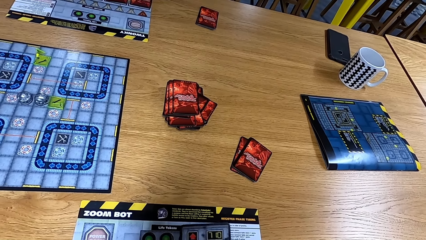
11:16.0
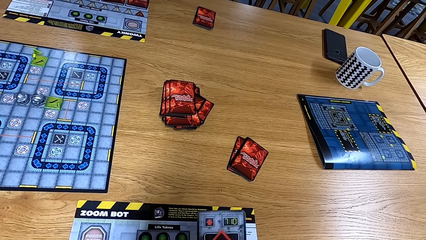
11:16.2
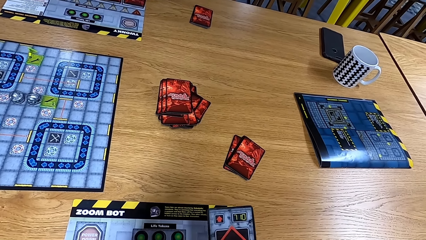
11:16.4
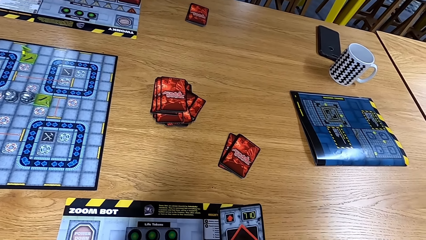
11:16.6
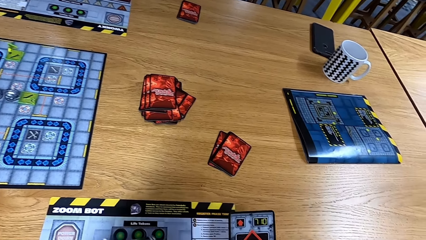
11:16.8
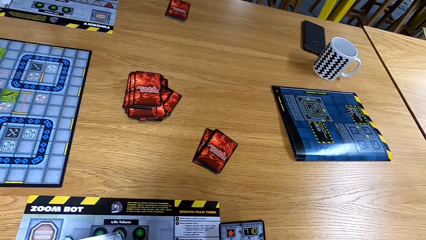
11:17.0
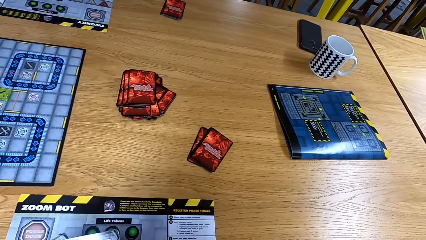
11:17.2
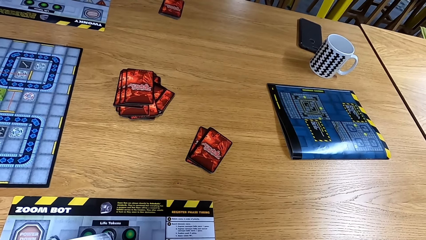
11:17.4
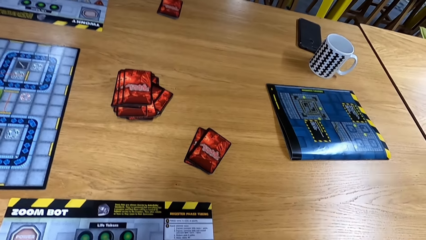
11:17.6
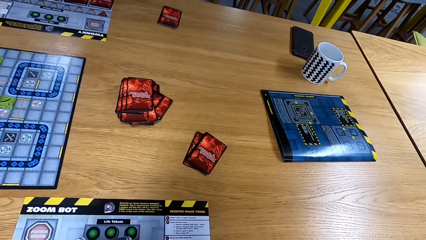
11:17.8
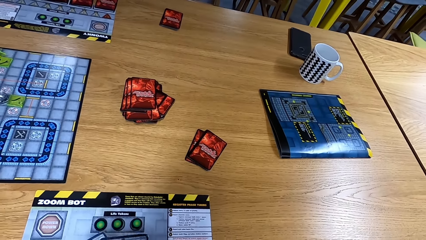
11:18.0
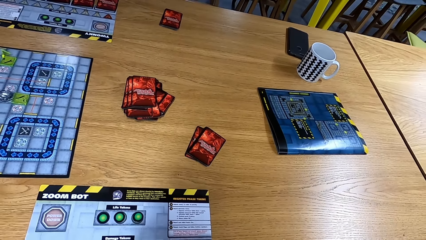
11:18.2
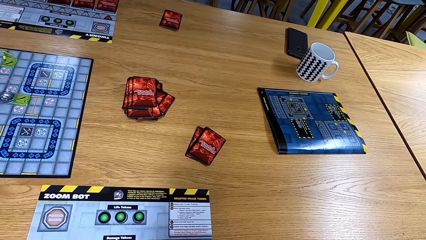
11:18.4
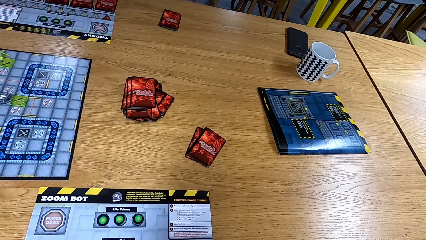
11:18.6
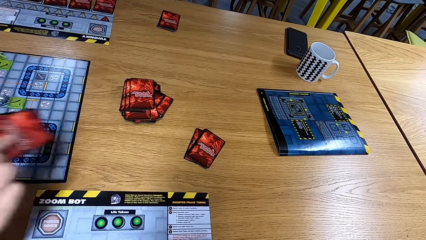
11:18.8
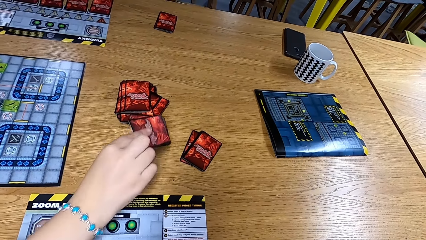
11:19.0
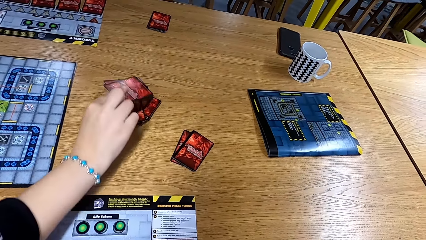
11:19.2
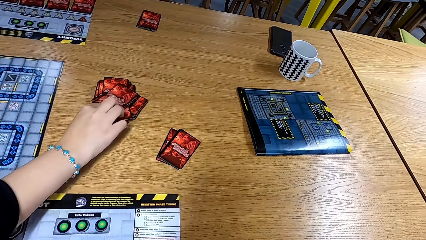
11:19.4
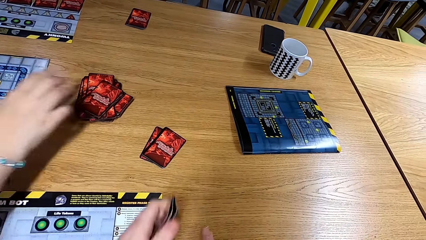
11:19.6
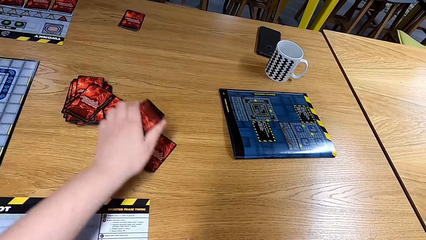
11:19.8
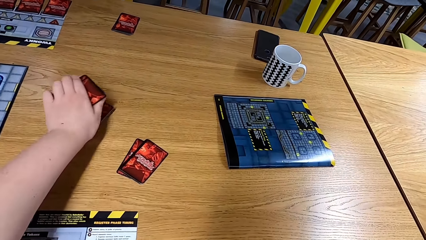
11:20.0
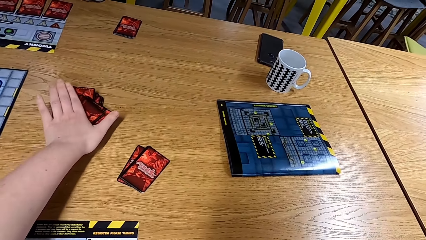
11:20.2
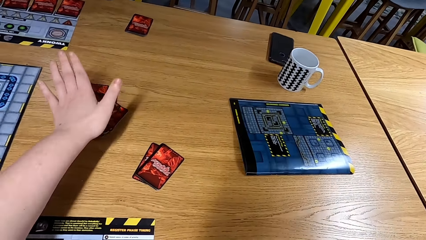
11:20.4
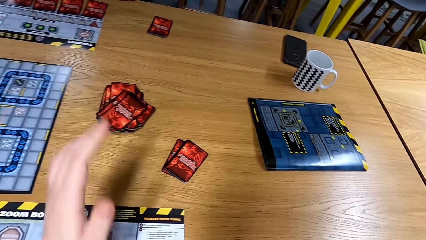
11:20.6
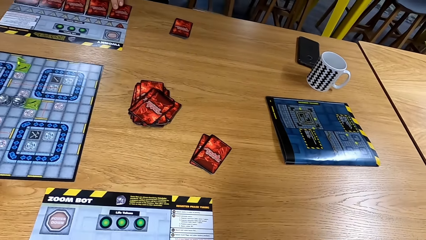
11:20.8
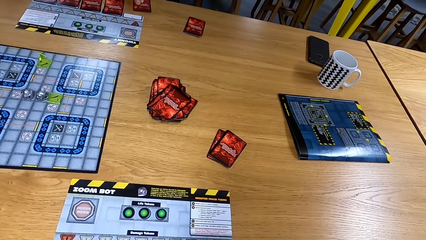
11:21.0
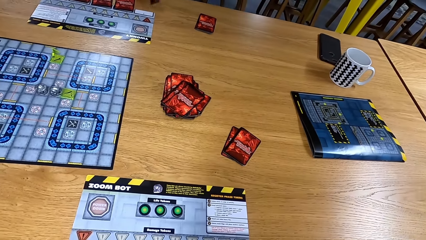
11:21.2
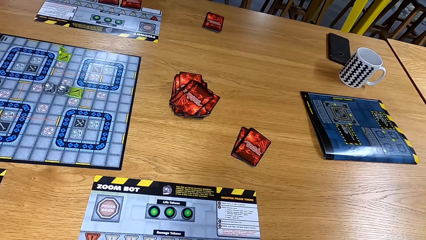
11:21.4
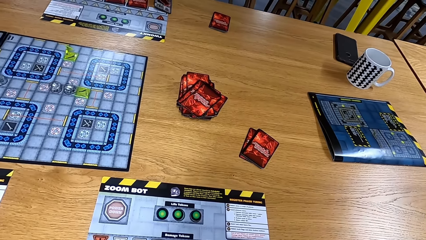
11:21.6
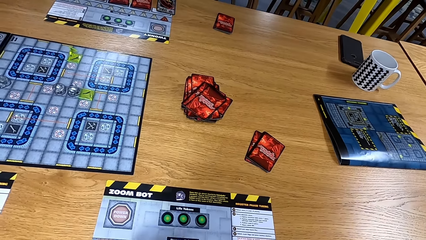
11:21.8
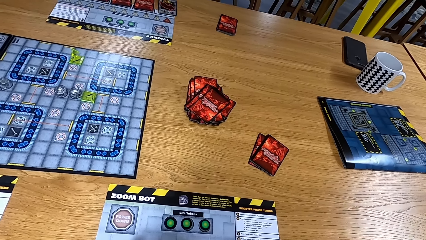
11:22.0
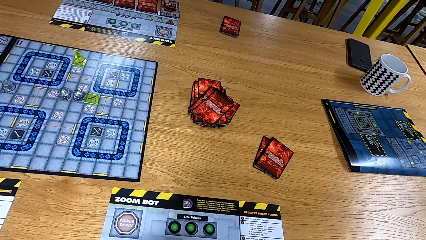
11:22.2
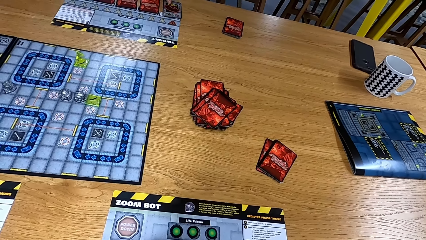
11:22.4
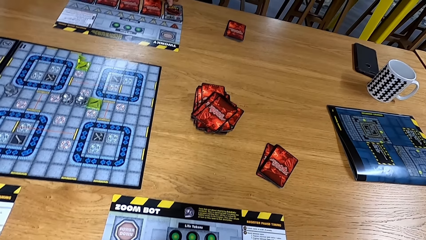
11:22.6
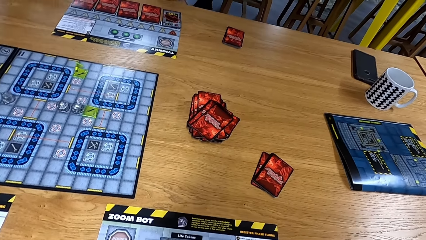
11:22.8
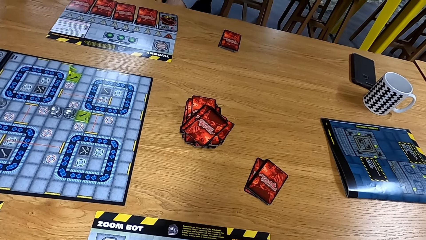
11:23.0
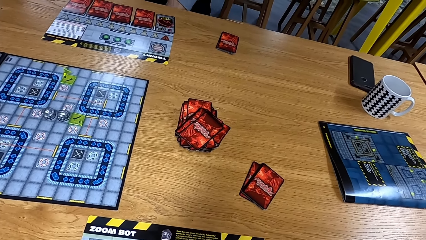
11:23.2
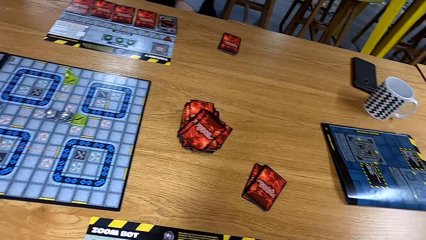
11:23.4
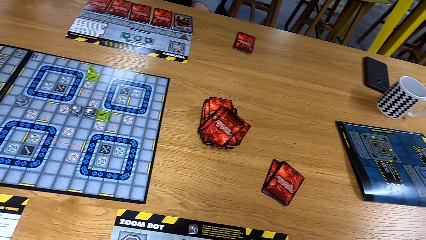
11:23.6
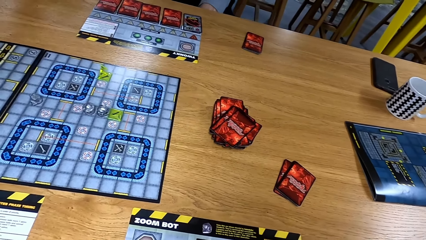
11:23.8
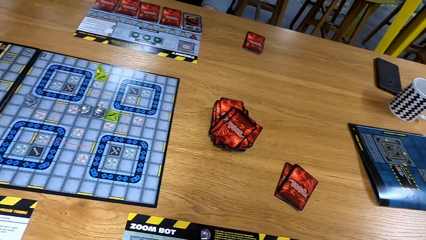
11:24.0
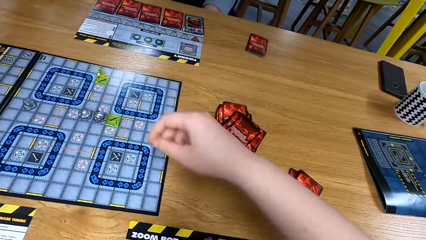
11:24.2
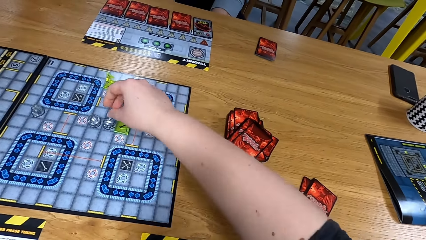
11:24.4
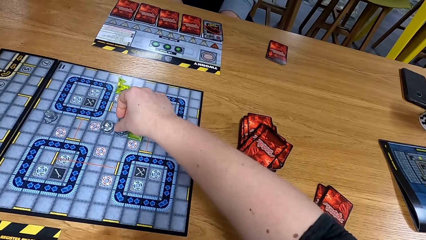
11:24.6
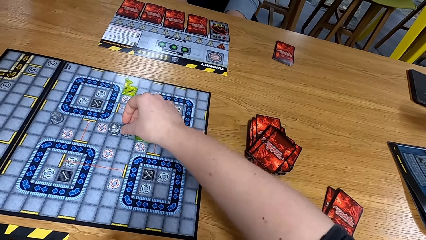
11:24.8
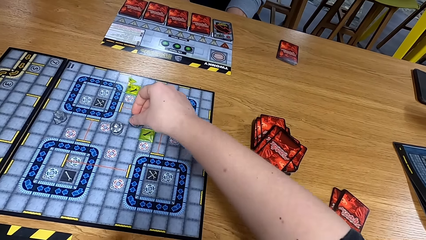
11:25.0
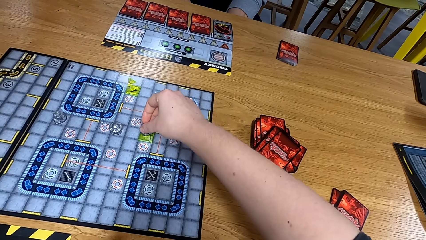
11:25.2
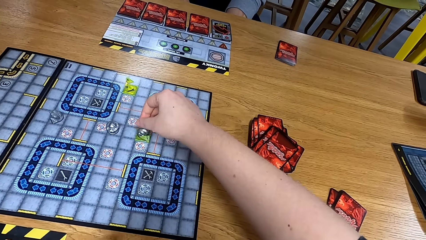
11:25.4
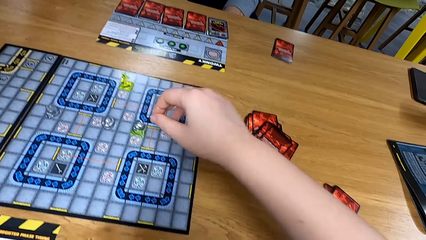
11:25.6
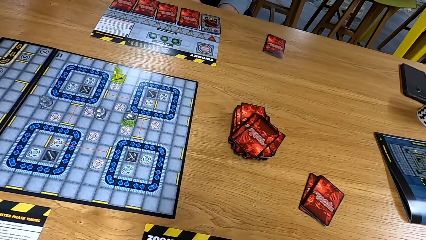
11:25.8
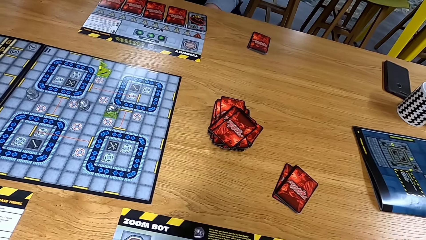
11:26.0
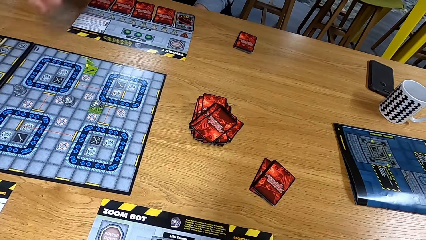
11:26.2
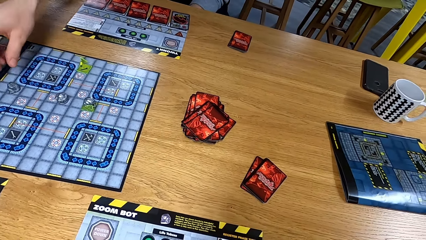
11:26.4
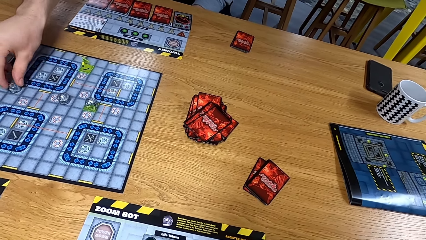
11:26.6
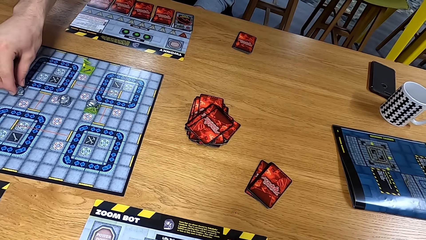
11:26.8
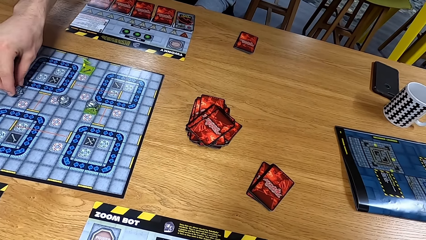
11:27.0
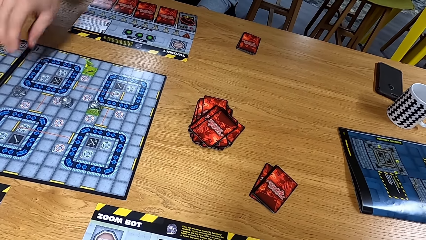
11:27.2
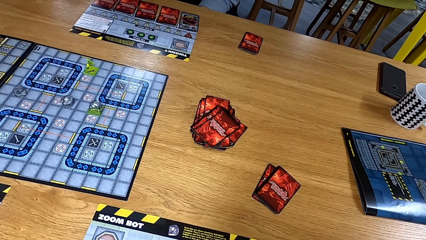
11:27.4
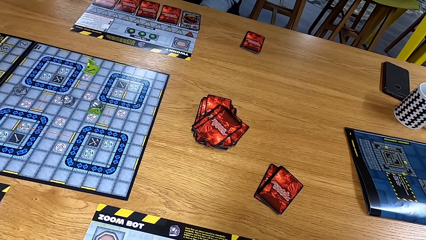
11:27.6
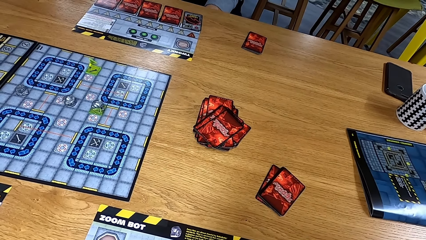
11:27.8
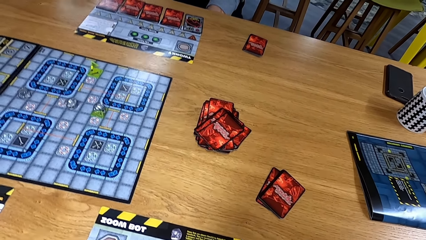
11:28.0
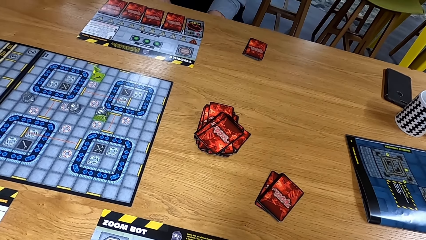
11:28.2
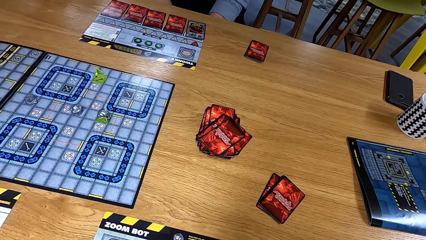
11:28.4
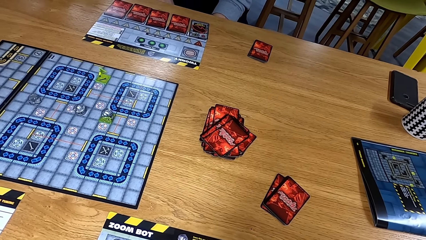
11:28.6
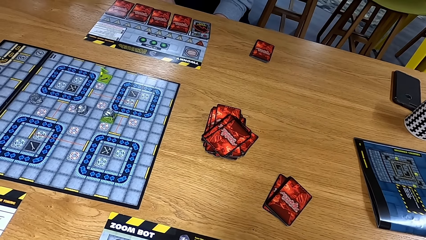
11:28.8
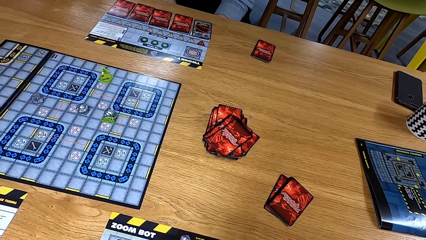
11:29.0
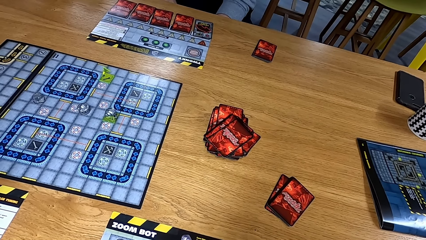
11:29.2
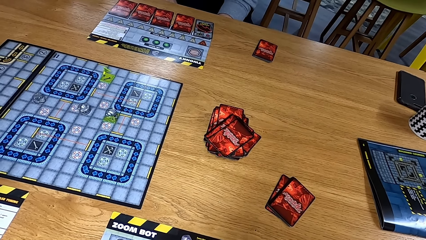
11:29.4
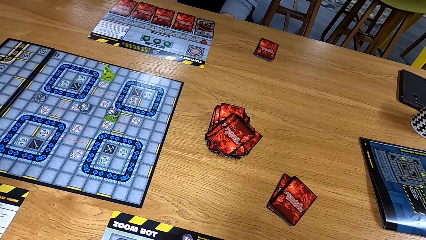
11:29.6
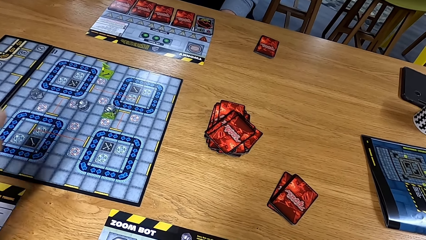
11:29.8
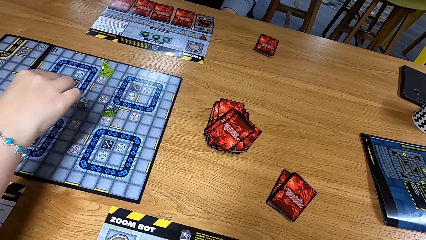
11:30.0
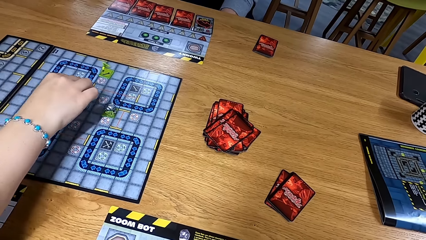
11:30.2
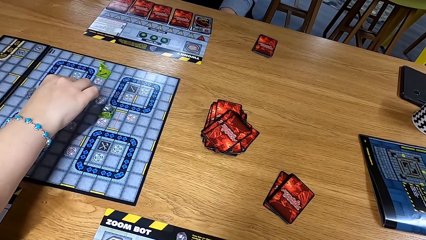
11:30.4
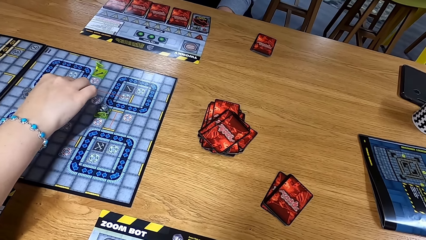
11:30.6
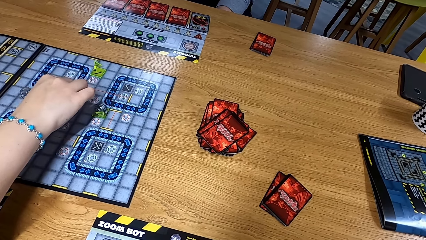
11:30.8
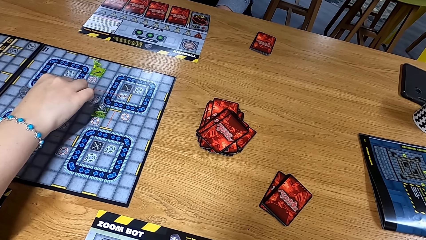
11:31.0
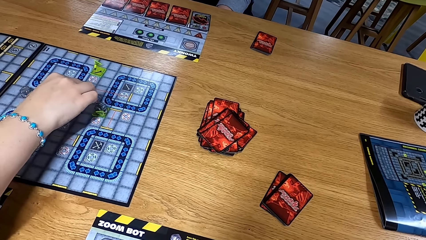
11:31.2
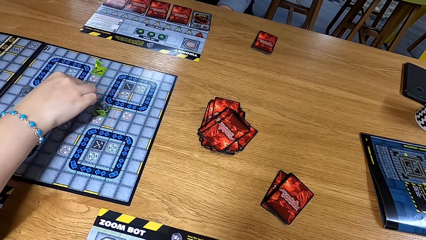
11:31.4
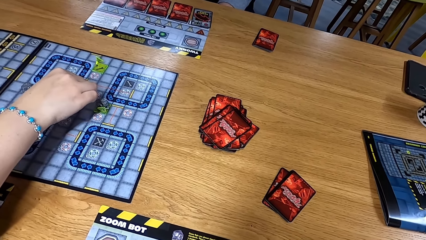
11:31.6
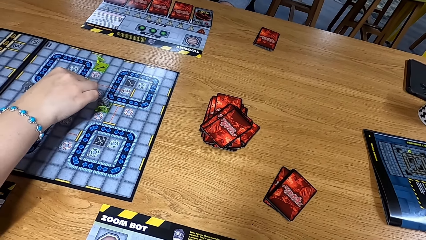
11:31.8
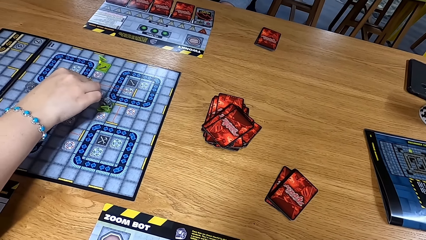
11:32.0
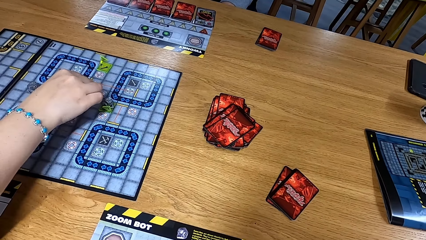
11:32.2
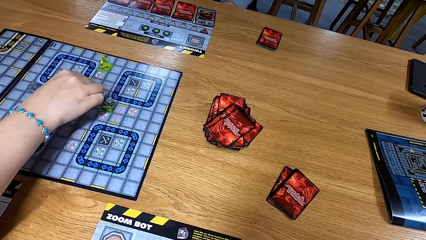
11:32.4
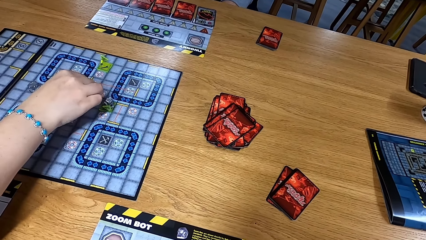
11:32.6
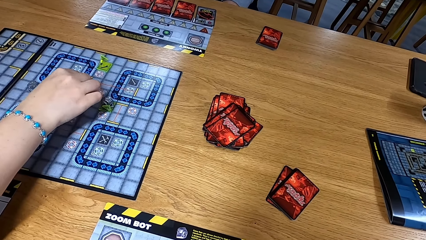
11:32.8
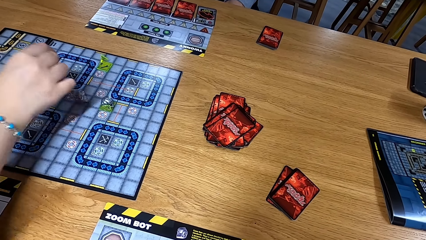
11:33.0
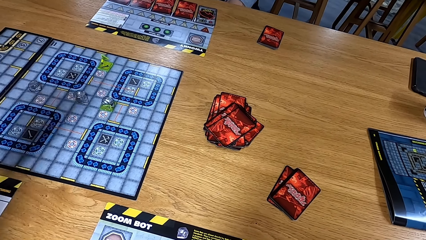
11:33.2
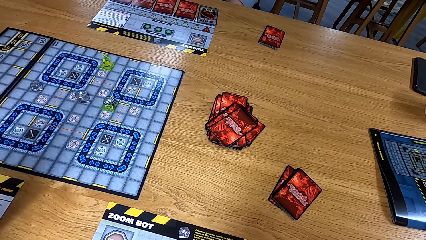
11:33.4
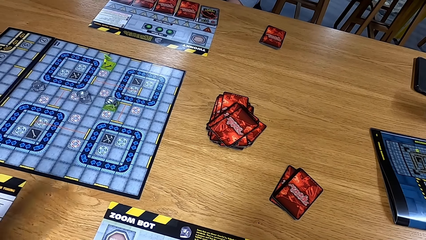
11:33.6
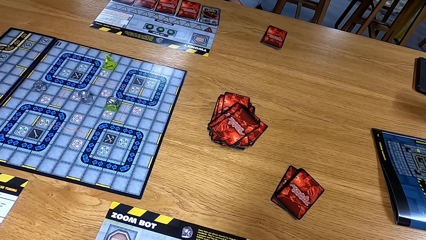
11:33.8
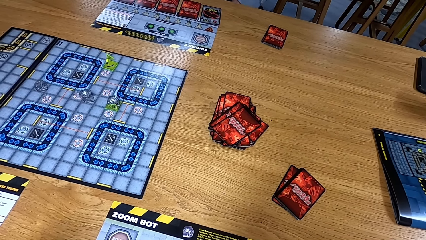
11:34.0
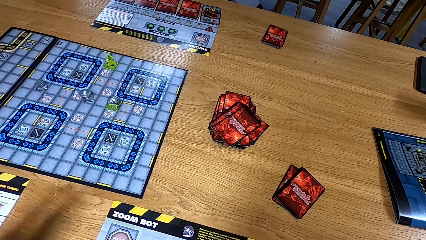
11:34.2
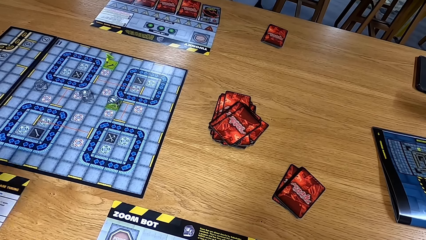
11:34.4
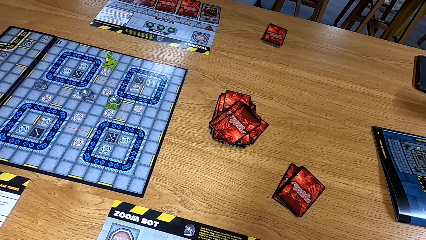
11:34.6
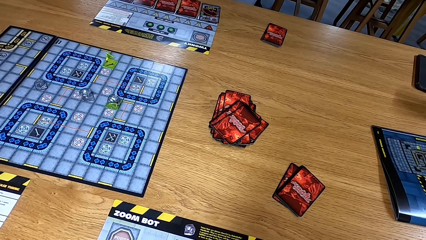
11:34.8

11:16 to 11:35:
A person places cards on the table. The camera wearer puts a card down. Another person turns a card. The camera wearer moves the dice or path tile on the game board. The other person moves the dice and turns the path tile on the game board. The first person moves the dice and turns the path tile on the game board.
